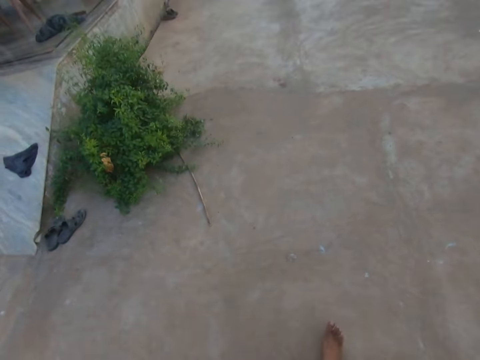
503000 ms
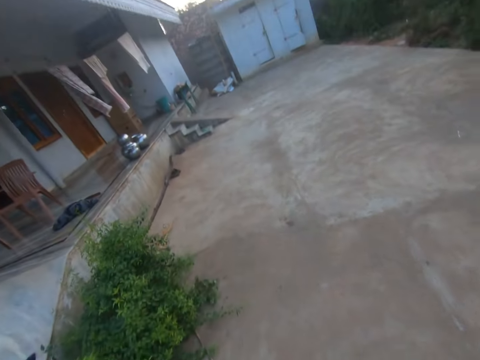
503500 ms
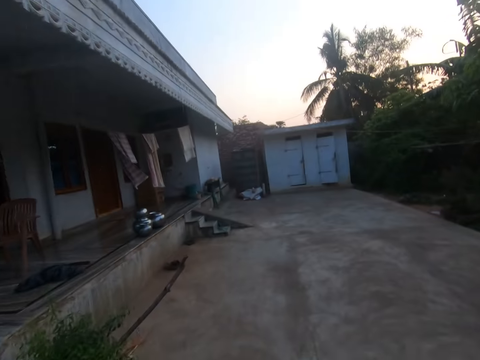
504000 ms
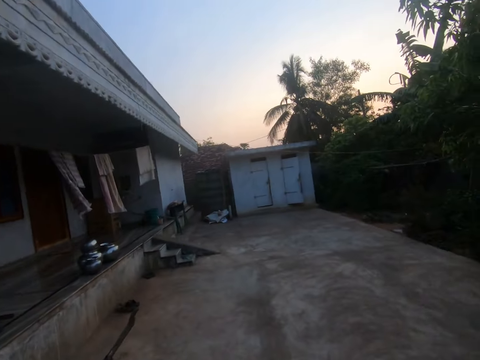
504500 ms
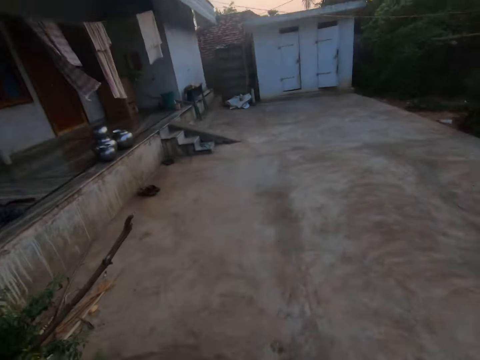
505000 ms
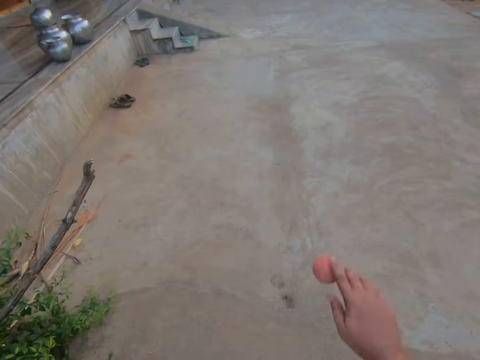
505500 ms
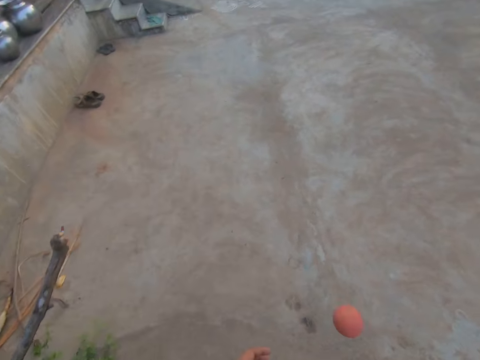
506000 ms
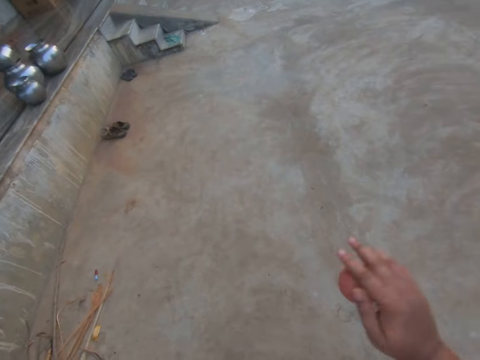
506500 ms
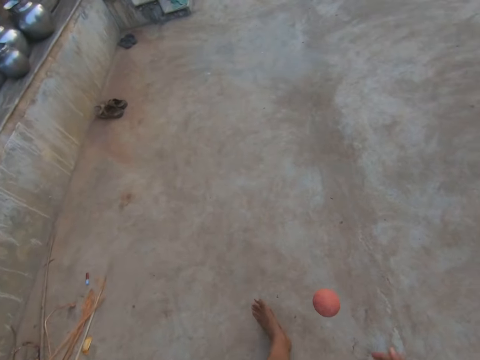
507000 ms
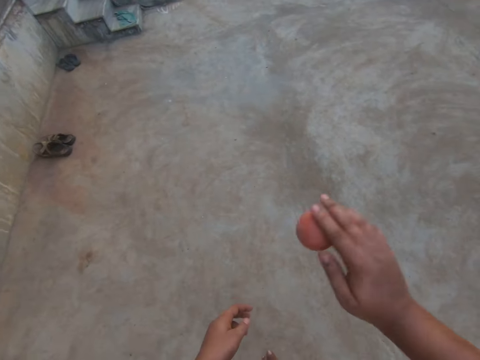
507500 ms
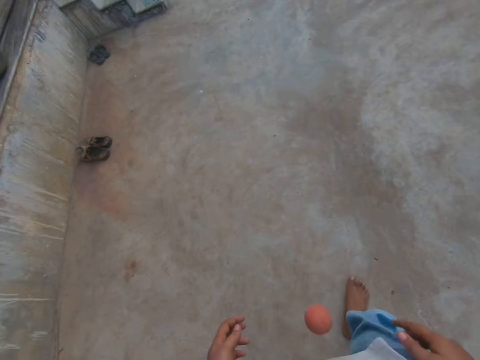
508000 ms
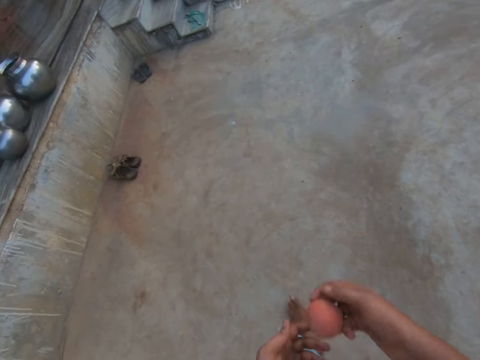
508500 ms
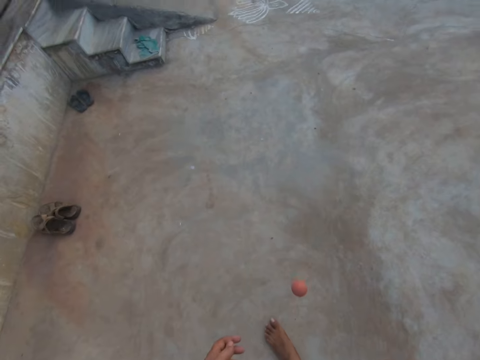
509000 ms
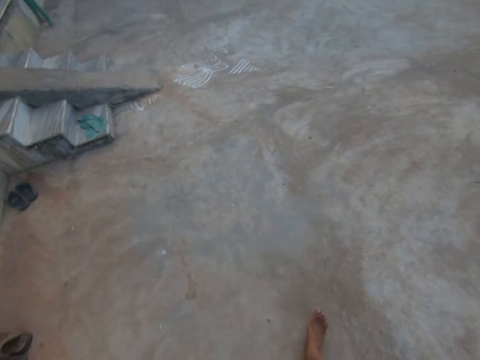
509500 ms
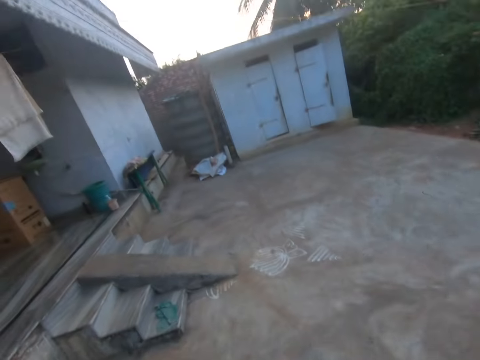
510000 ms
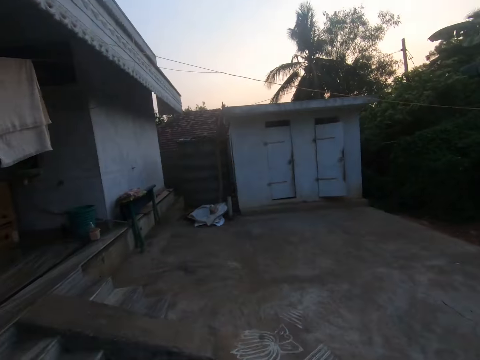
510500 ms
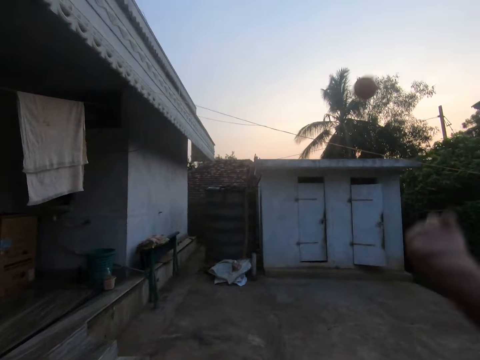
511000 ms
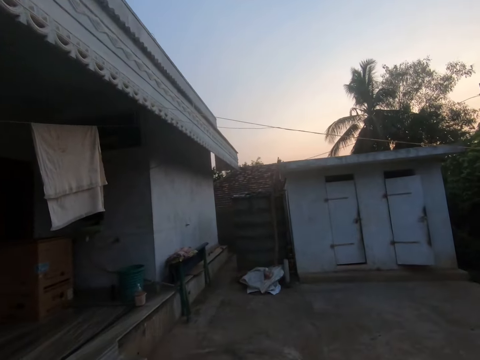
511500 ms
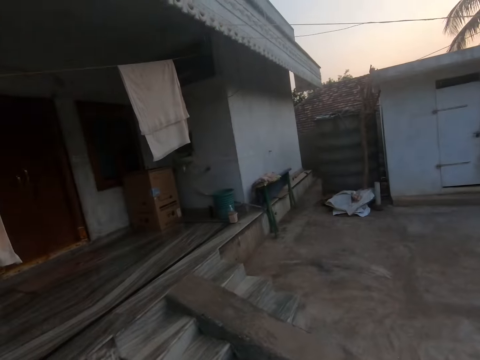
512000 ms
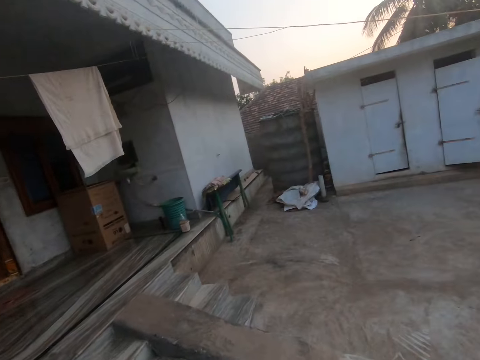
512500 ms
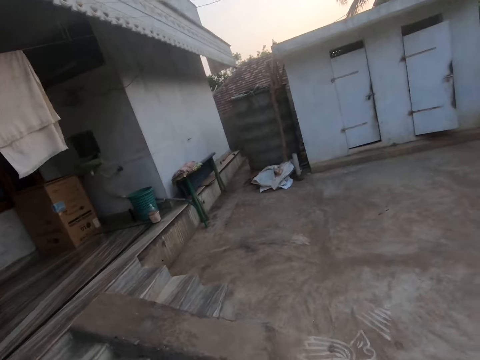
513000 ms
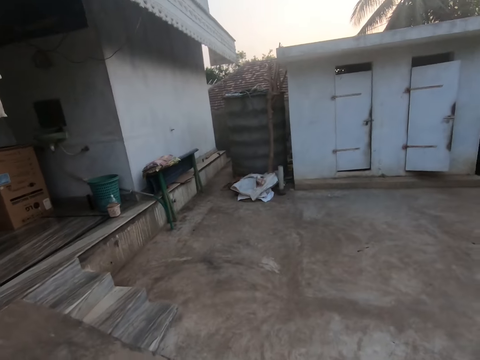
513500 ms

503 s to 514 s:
The camera wearer dribbles the ball. He catches the ball. He bounces the ball on the floor. He catches the ball. He throws the ball to the wall with his hands.

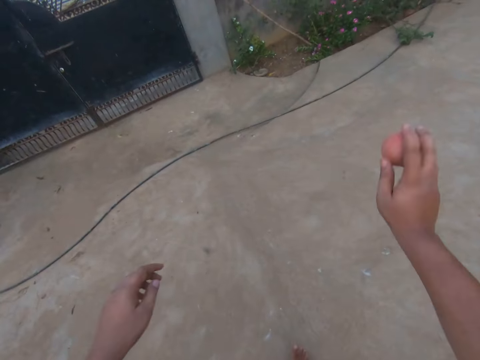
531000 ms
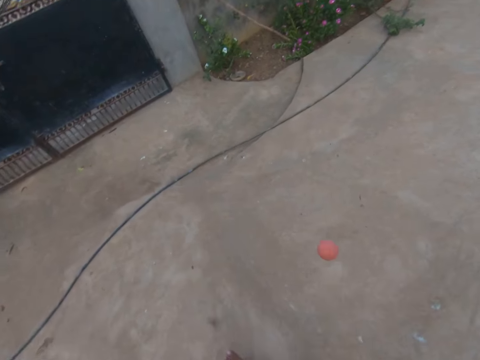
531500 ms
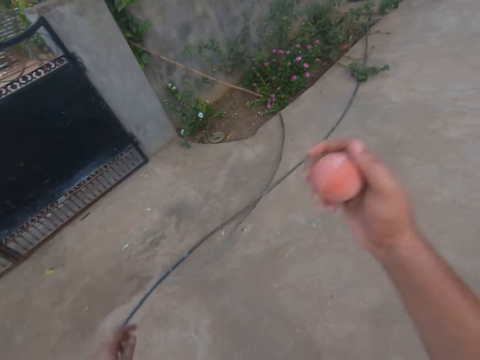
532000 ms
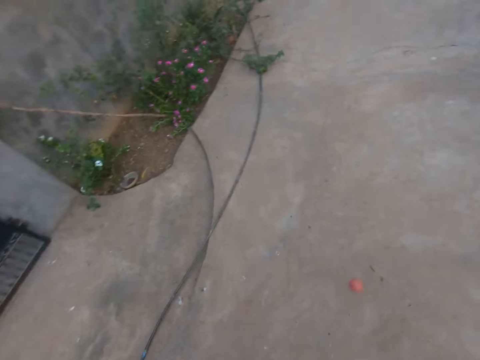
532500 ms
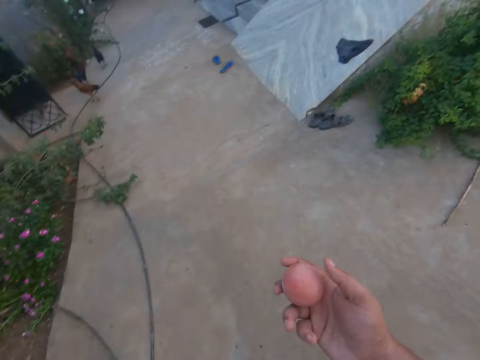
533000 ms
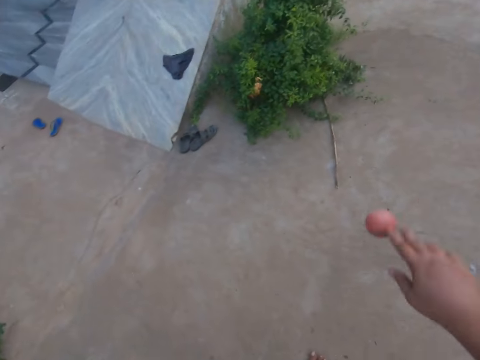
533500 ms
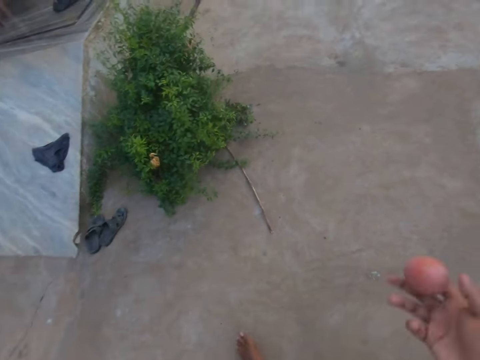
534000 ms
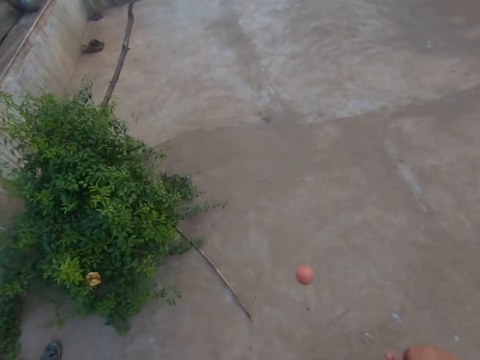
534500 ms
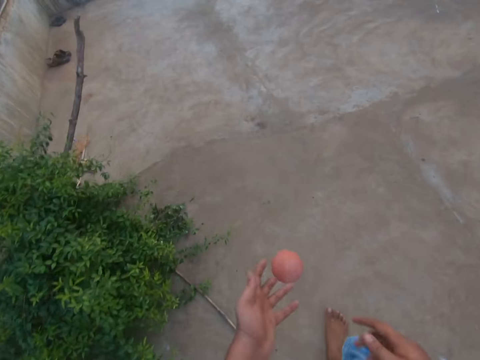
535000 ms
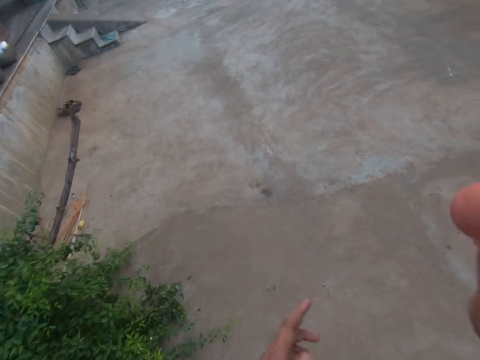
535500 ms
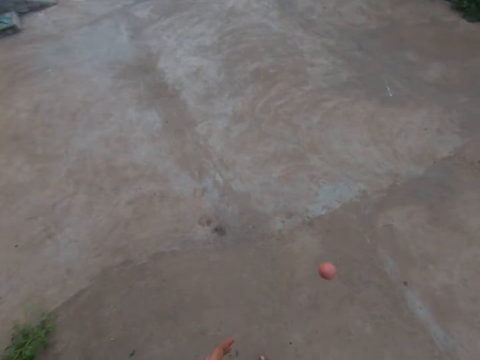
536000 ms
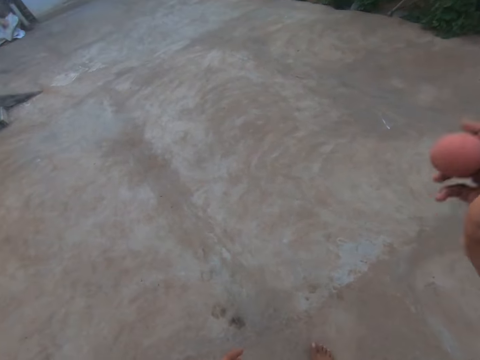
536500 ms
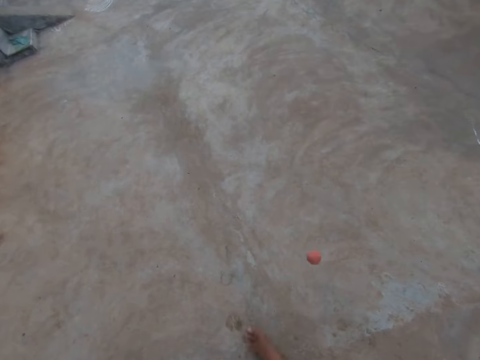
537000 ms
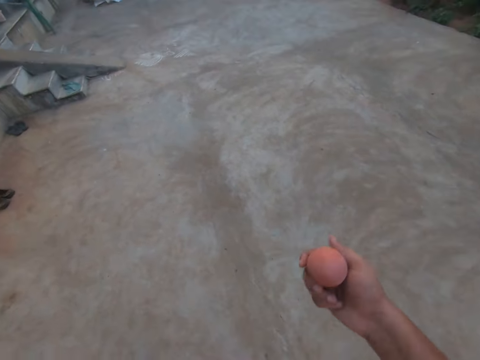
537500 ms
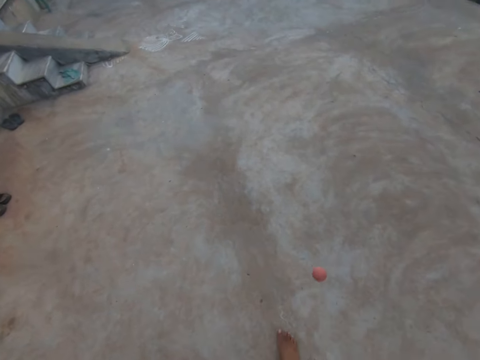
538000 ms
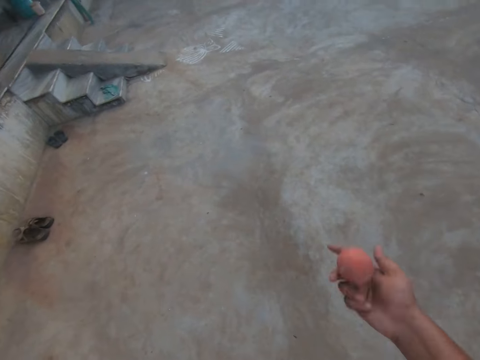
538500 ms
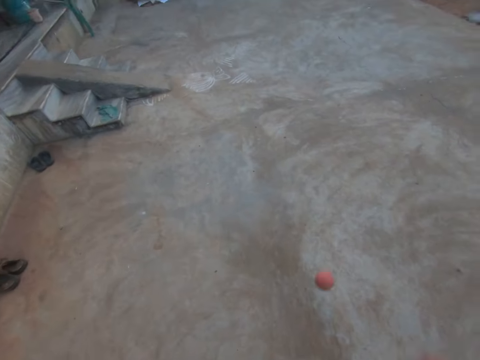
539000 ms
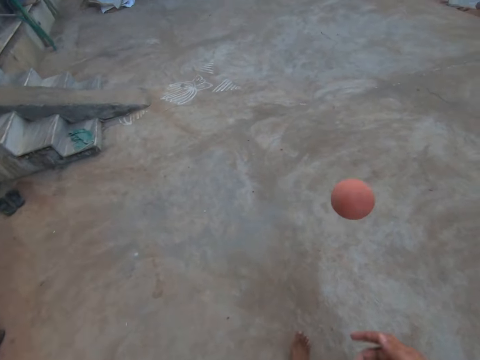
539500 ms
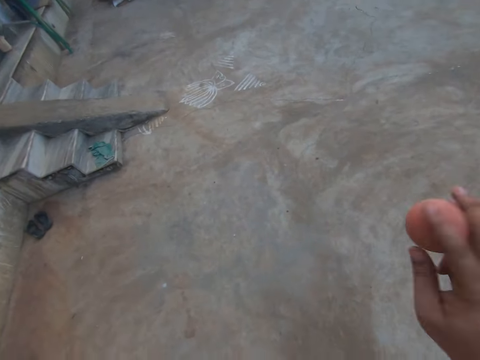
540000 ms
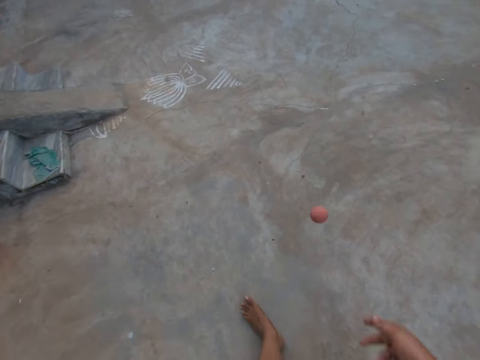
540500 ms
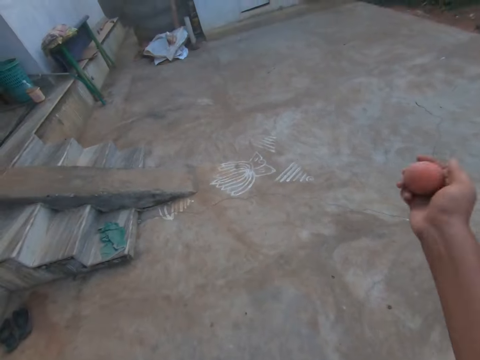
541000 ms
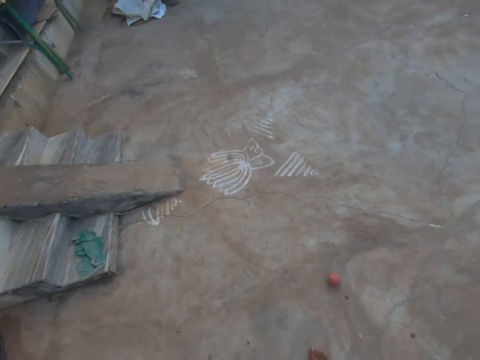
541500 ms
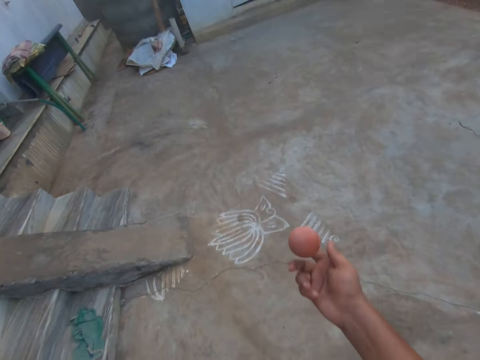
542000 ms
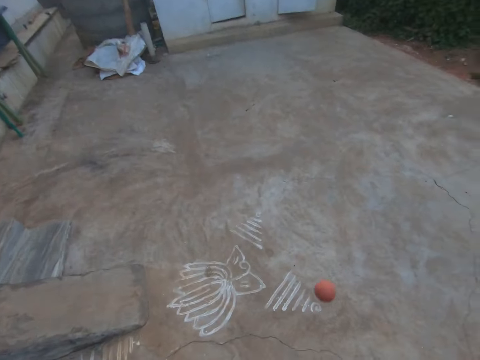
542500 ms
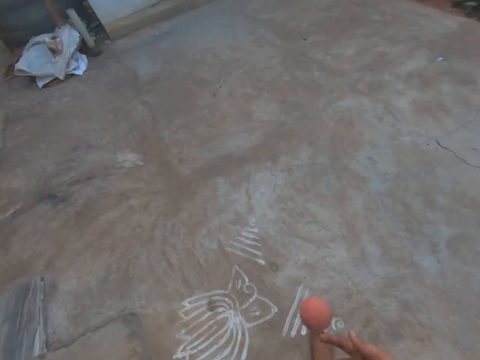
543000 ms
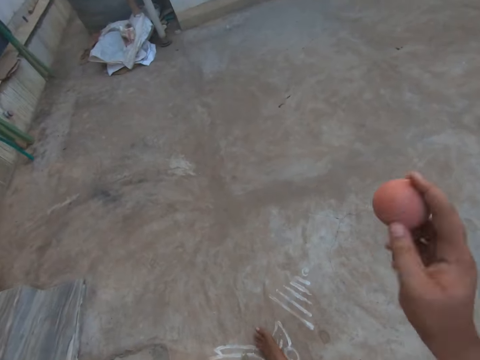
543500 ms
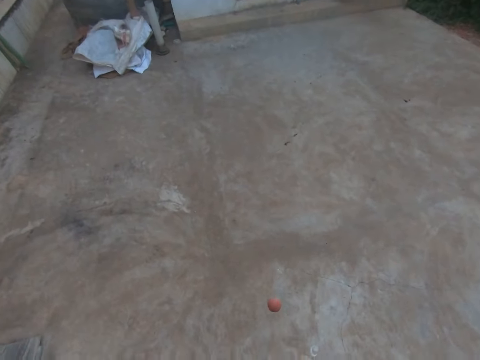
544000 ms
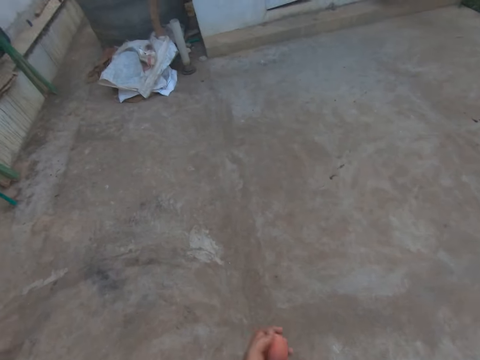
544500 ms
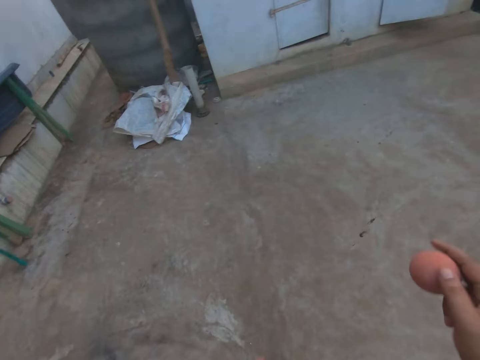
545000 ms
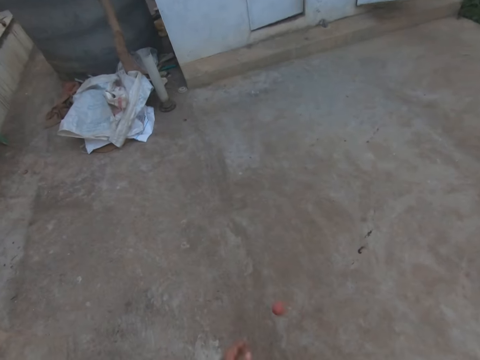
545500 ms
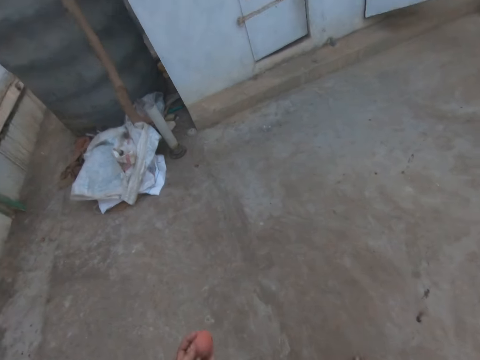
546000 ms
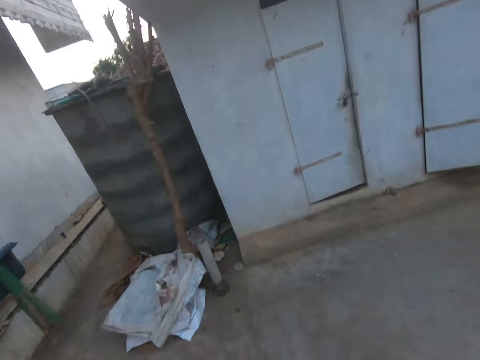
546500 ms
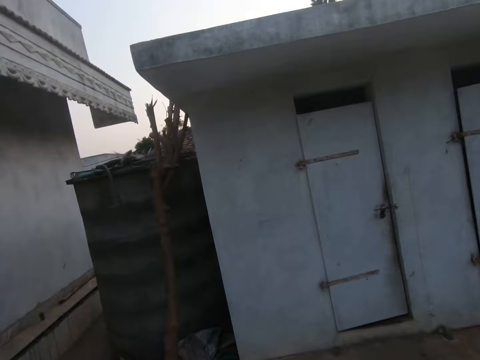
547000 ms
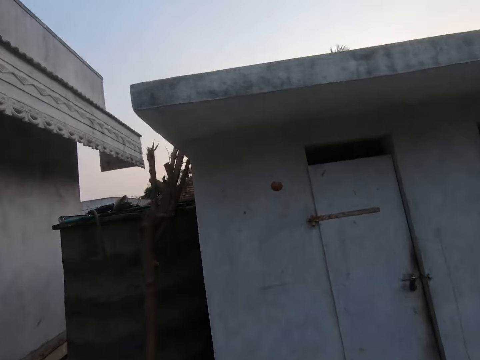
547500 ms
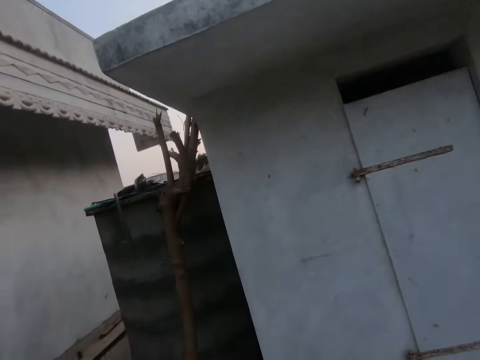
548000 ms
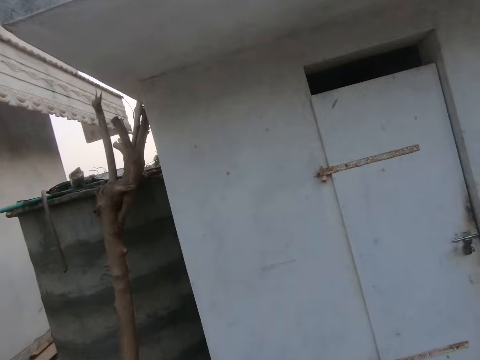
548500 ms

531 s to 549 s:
The camera wearer catches the ball. He dribbles the ball. He catches the ball. He catches the ball again. He dribbles the ball. He catches the ball with both hands. He dribbles the ball. He catches the ball. He dribbles the ball. He dribbles the ball again. He catches the ball. He walks towards the wall. He throws the ball to the wall with his hands. He catches the ball with his hands.
